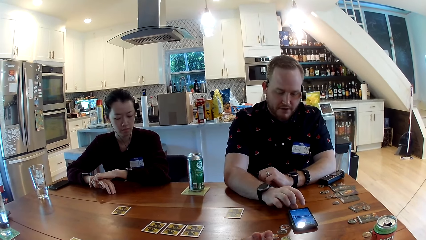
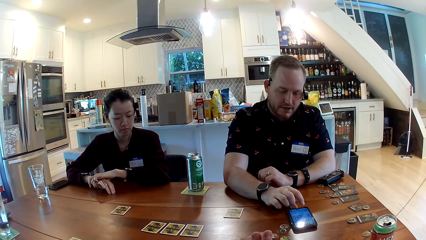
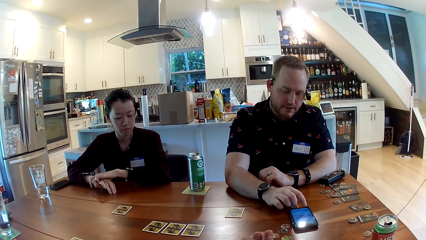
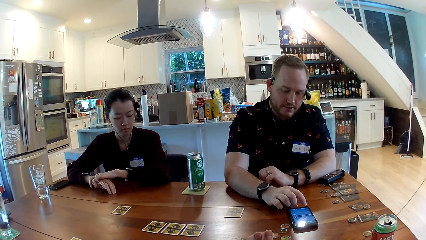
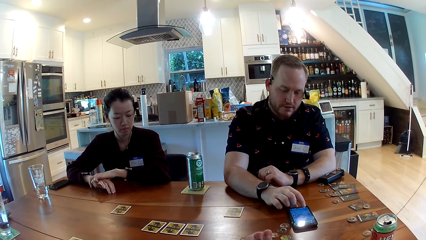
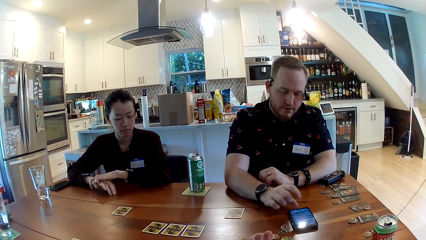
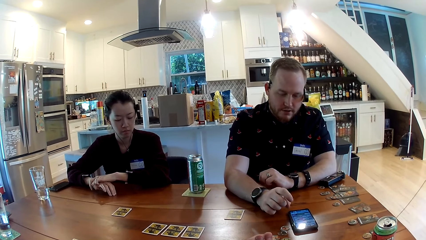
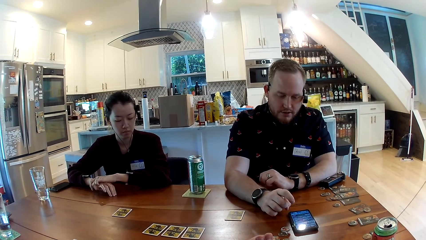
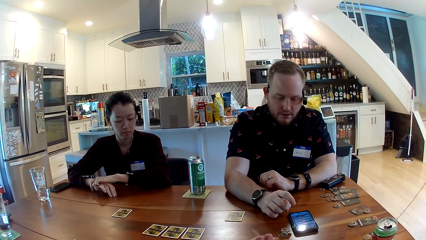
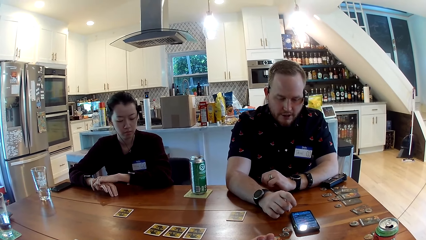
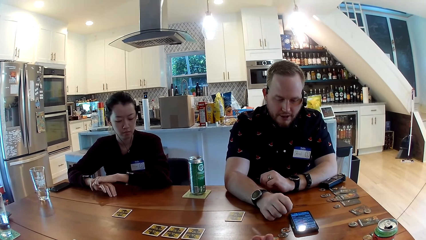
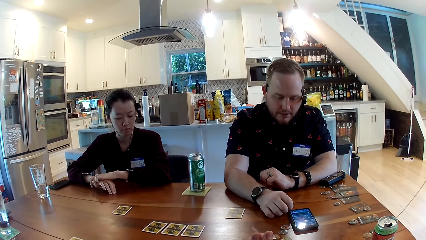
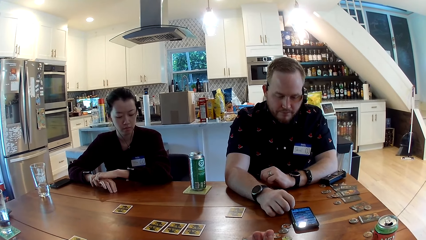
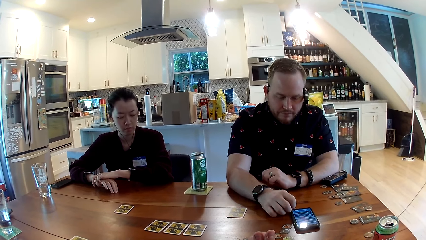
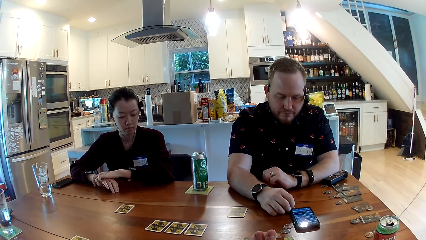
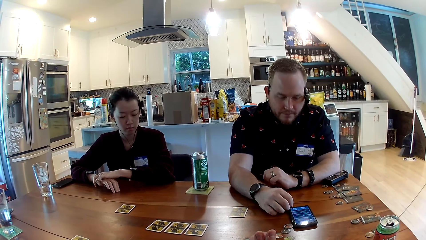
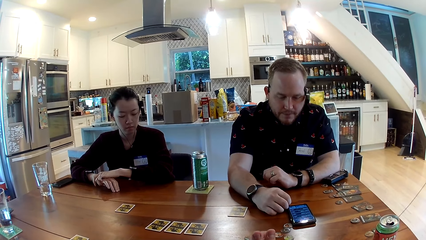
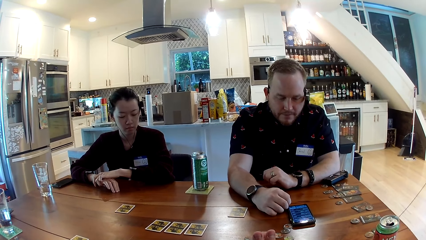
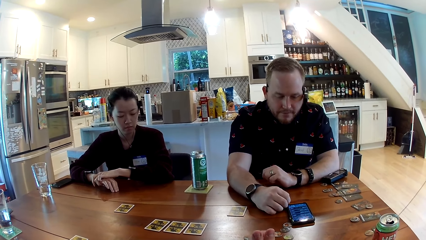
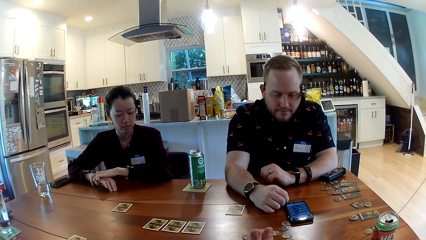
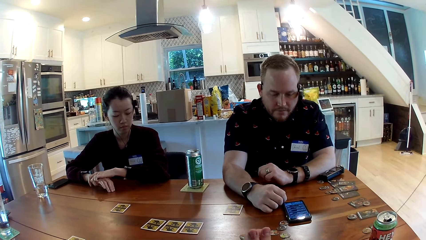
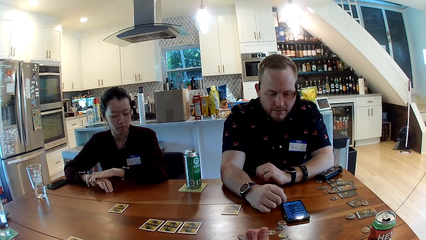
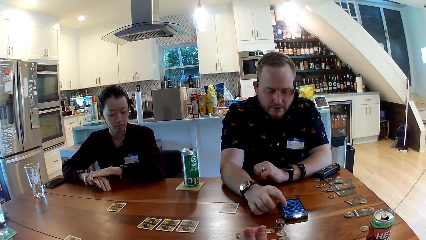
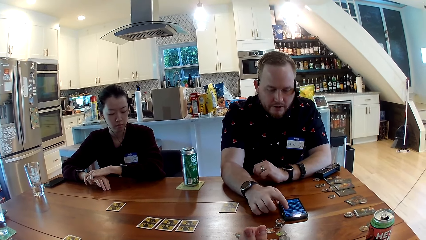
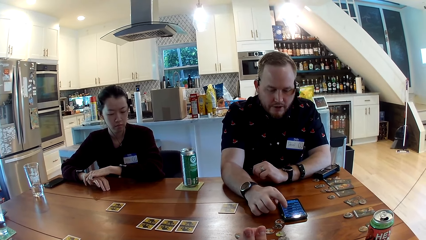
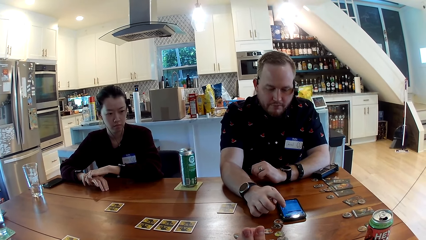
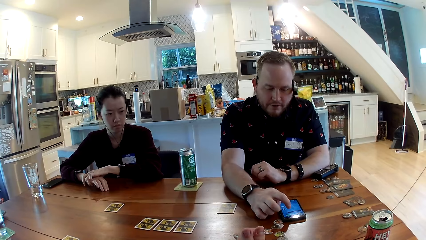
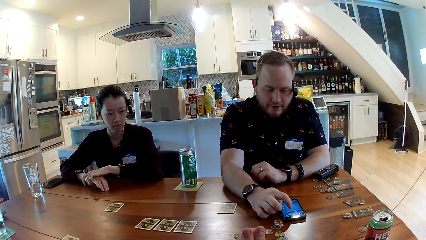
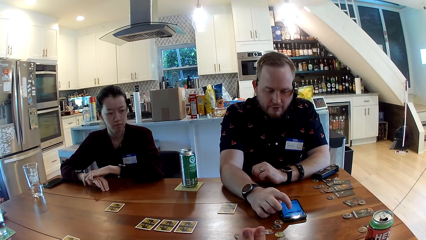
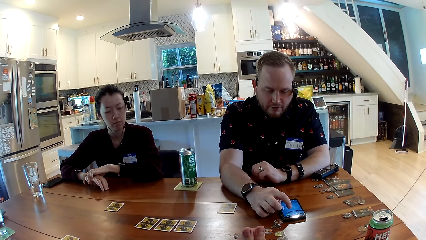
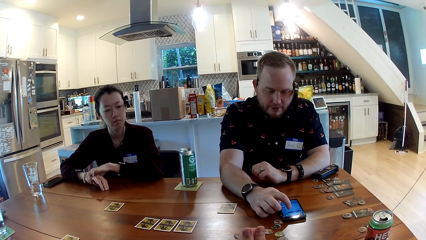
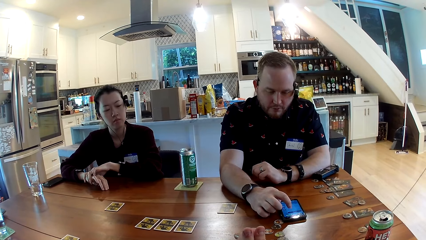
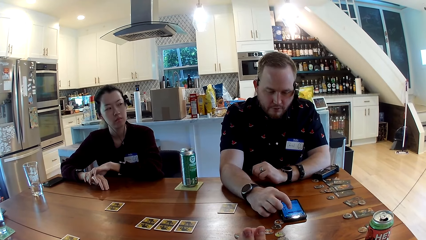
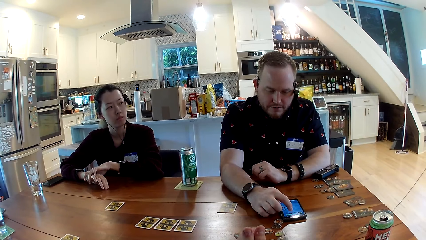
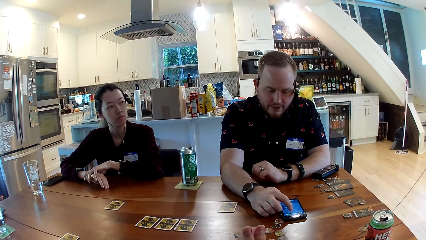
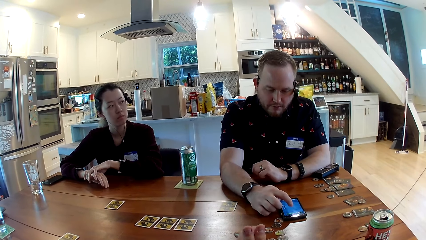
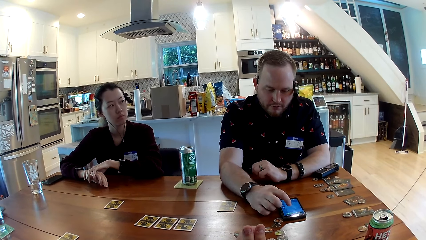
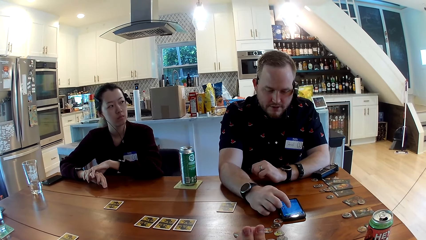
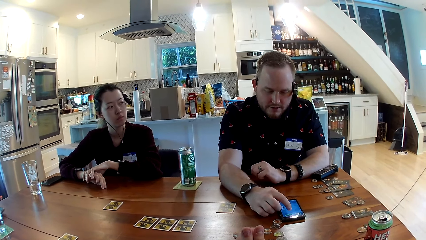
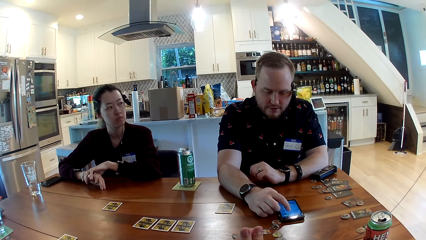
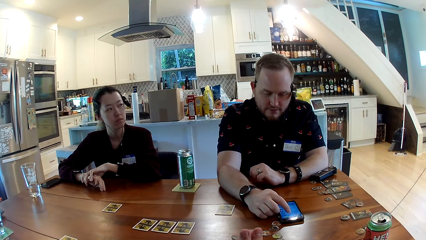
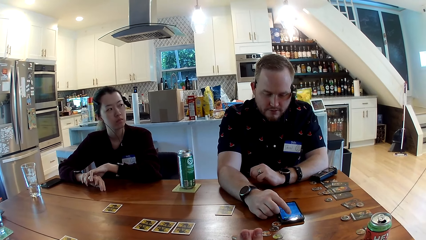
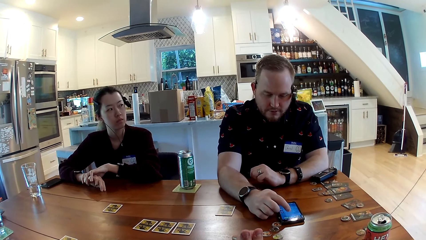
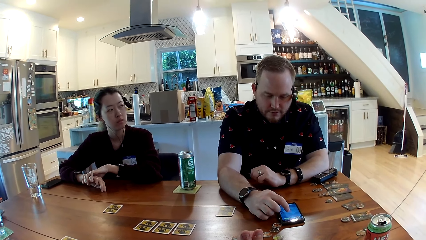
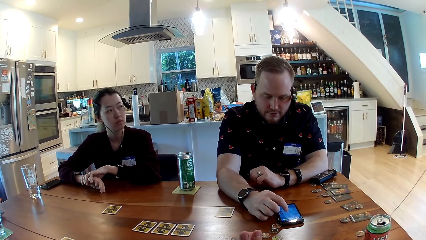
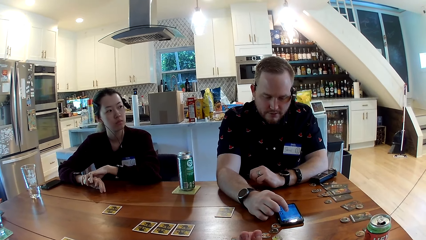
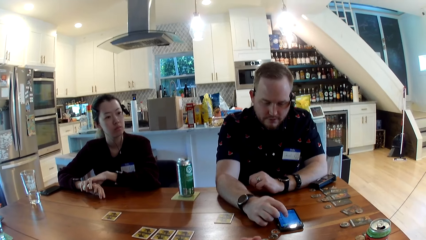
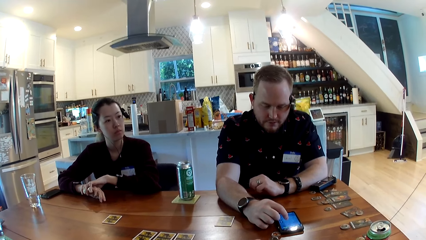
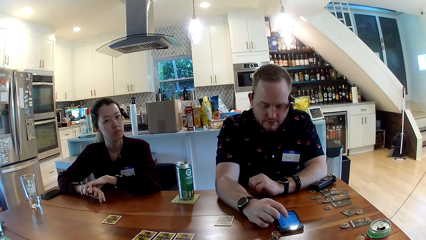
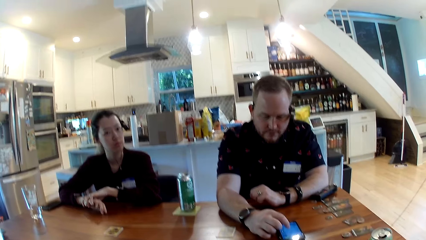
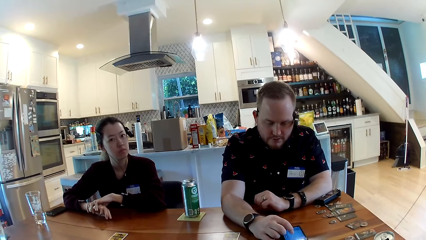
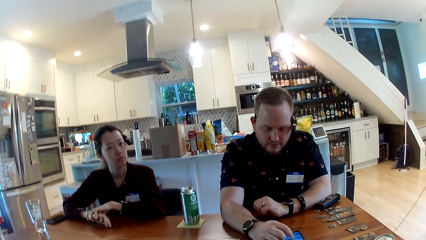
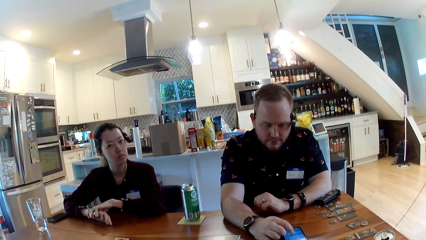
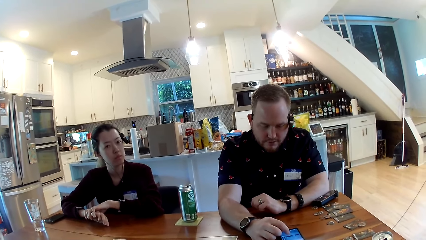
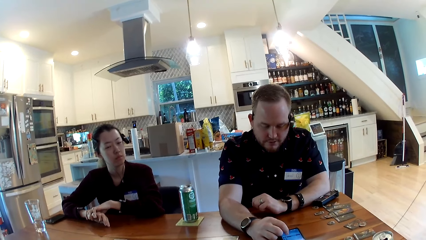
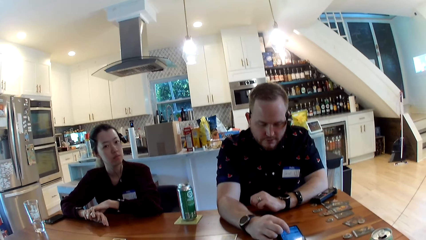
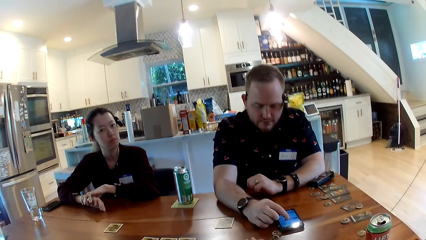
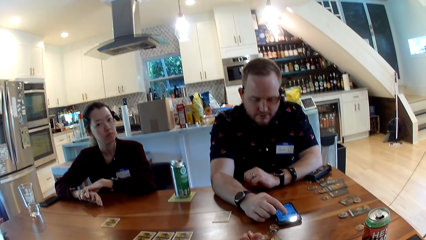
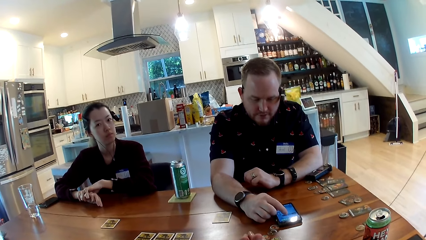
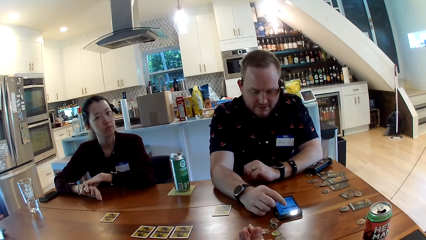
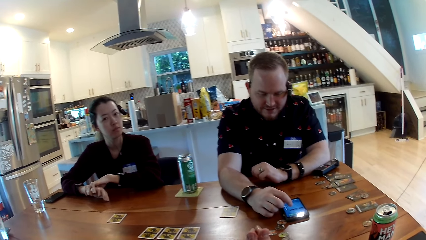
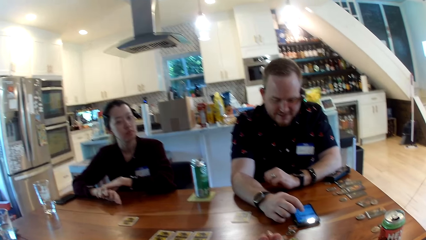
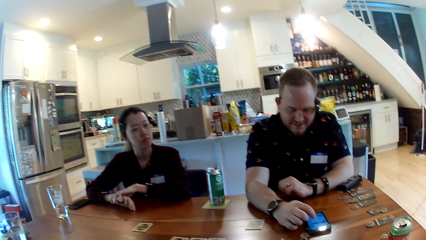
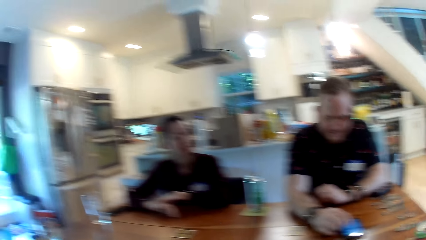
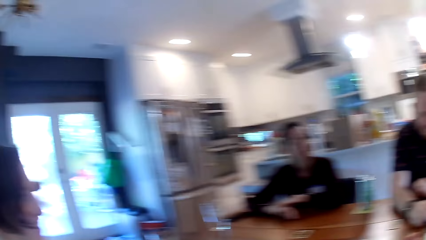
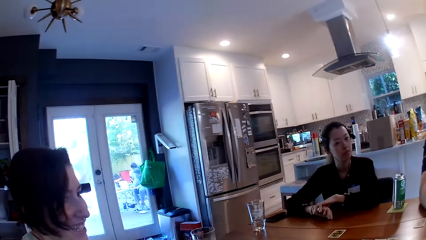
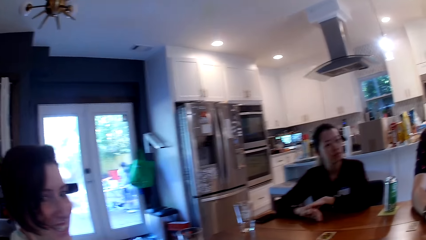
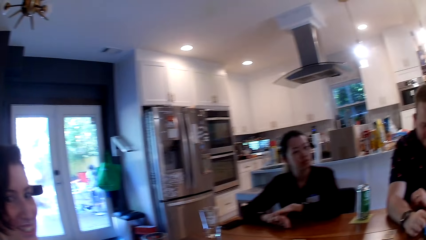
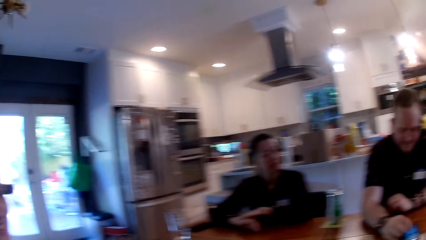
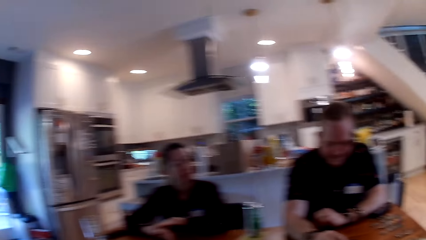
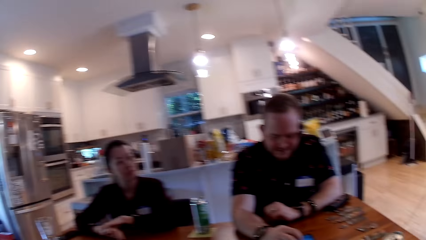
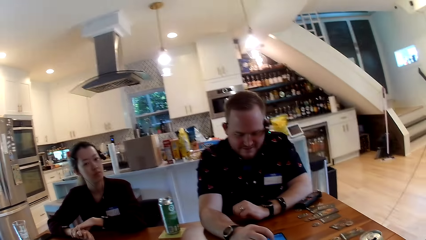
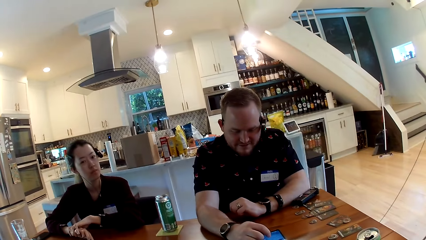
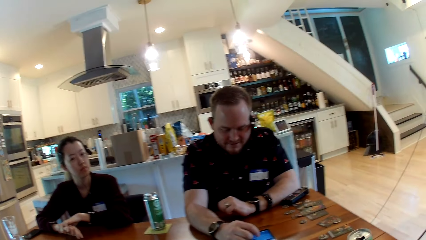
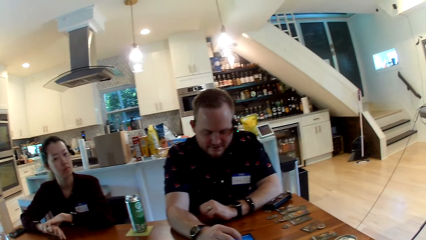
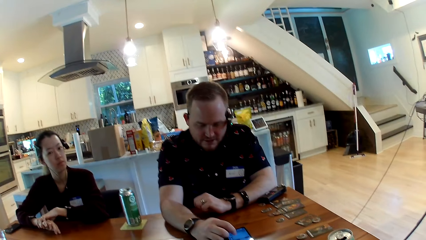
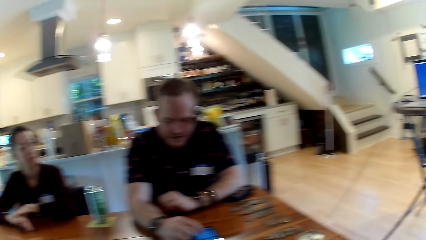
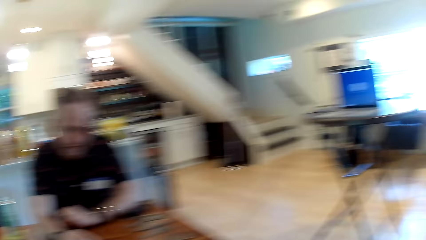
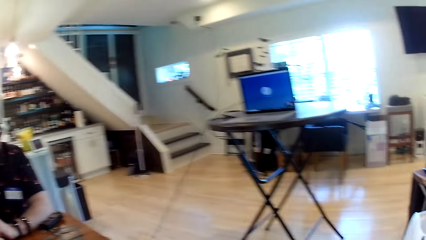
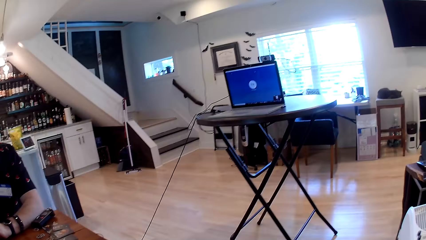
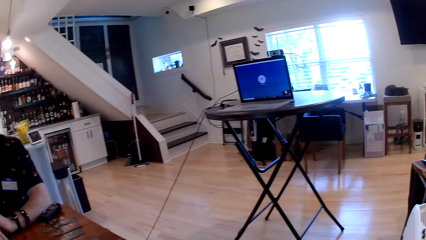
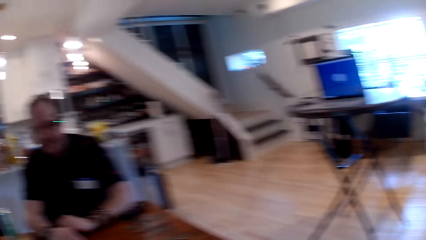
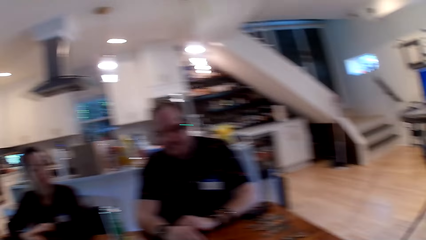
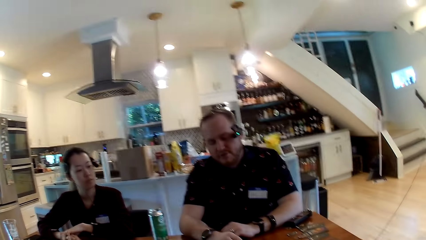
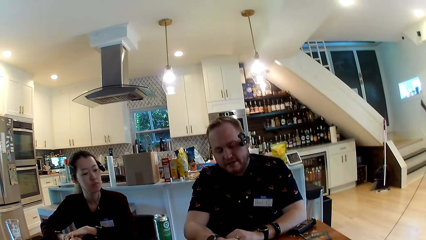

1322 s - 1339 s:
The man touches the screen of the phone with his right hand. He pulls the phone toward himself with his right index finger. He touches the screen of the phone with his right hand. The camera wearer looks around.
